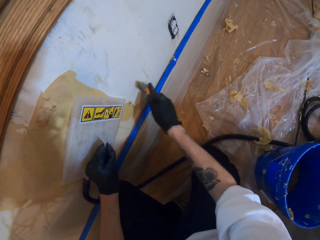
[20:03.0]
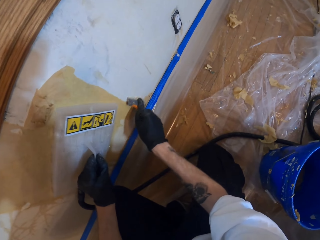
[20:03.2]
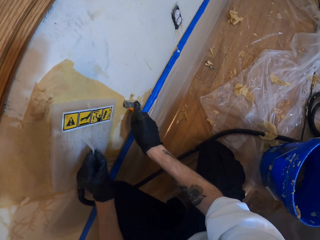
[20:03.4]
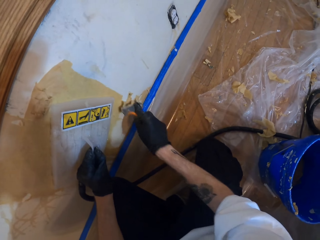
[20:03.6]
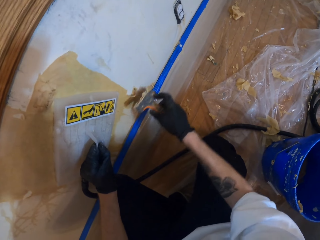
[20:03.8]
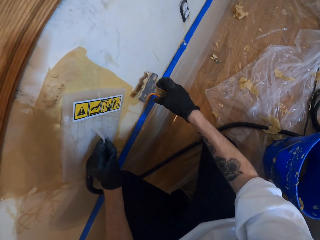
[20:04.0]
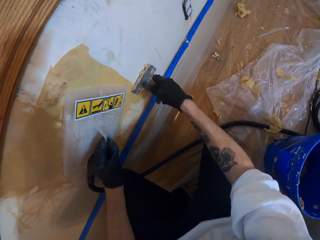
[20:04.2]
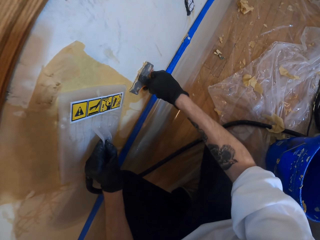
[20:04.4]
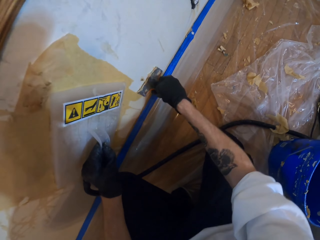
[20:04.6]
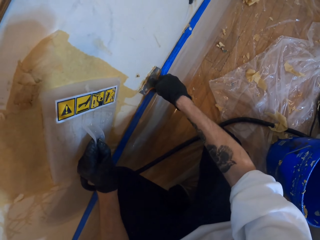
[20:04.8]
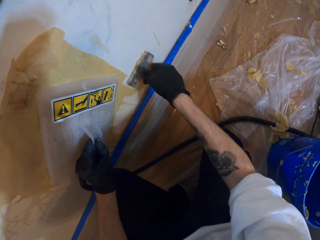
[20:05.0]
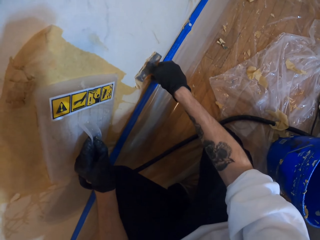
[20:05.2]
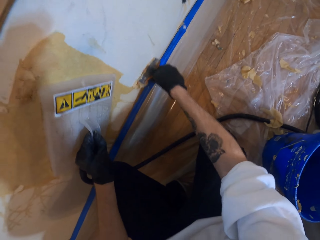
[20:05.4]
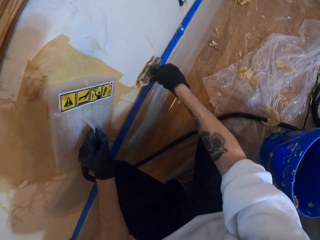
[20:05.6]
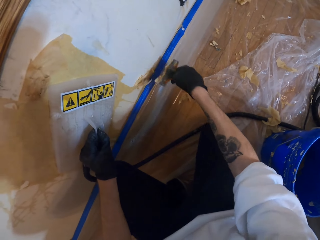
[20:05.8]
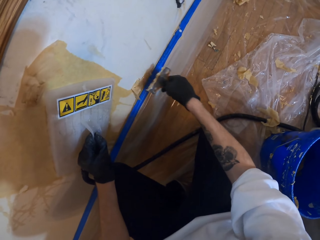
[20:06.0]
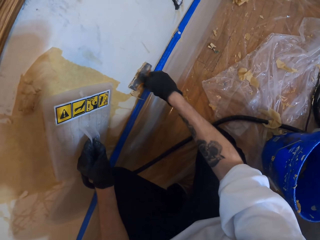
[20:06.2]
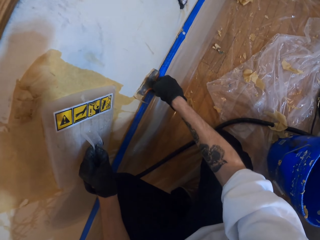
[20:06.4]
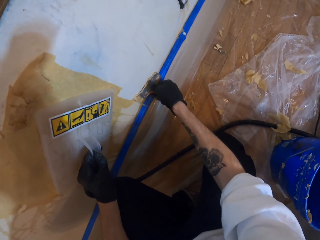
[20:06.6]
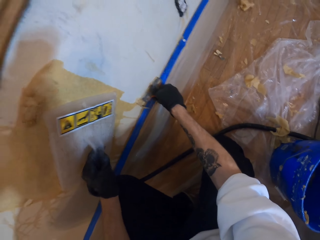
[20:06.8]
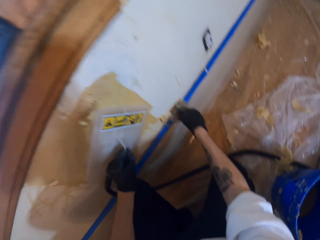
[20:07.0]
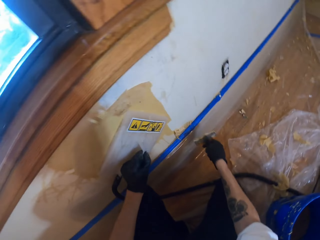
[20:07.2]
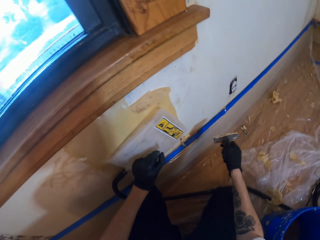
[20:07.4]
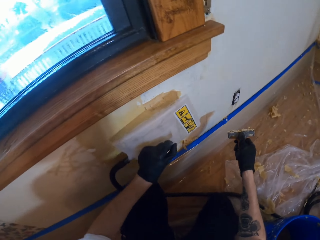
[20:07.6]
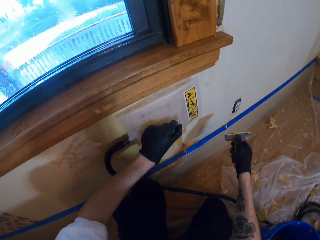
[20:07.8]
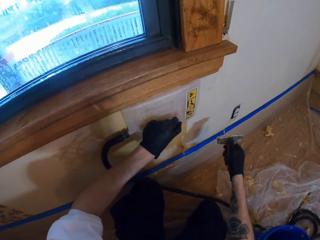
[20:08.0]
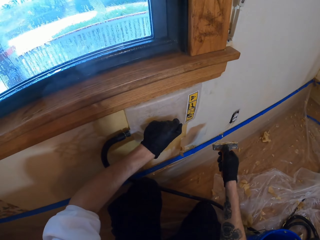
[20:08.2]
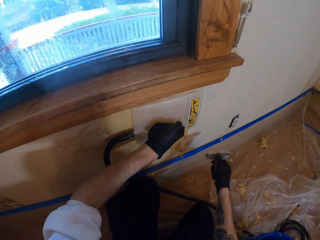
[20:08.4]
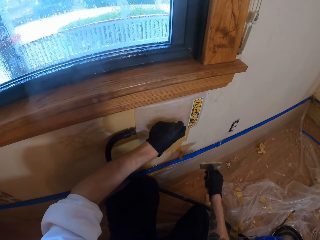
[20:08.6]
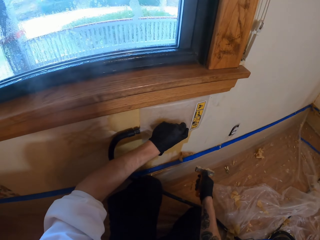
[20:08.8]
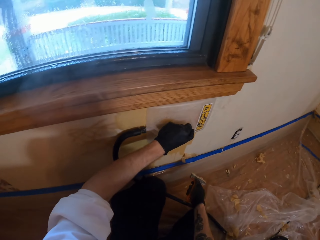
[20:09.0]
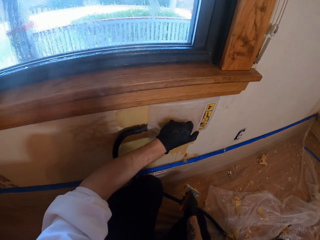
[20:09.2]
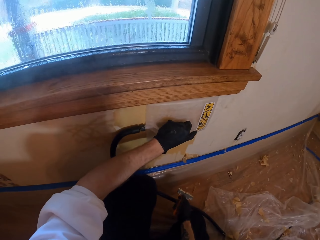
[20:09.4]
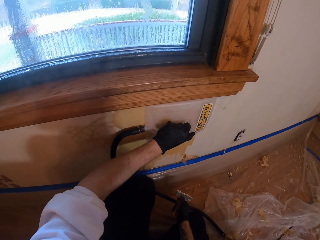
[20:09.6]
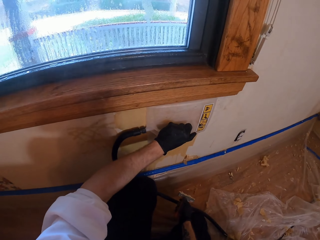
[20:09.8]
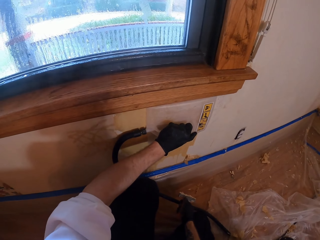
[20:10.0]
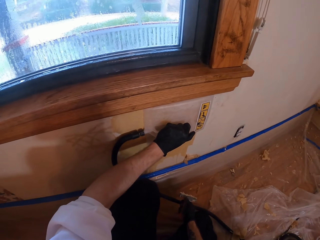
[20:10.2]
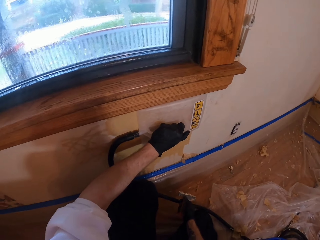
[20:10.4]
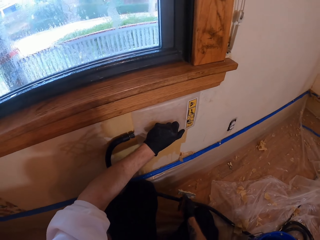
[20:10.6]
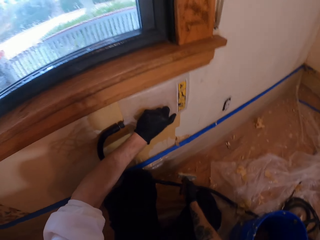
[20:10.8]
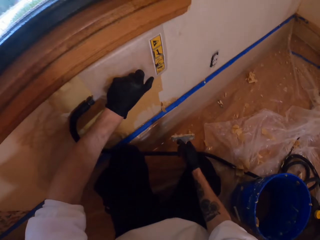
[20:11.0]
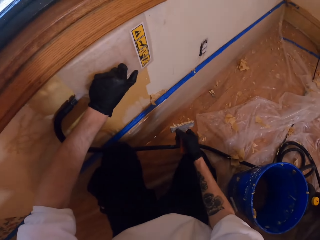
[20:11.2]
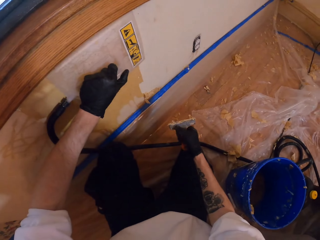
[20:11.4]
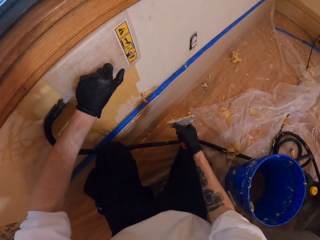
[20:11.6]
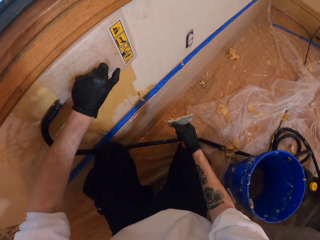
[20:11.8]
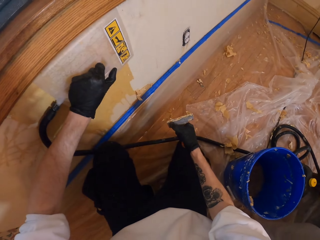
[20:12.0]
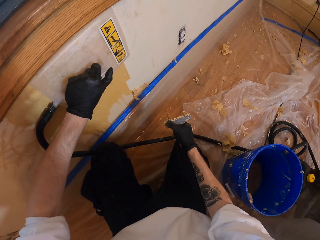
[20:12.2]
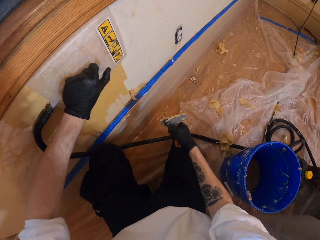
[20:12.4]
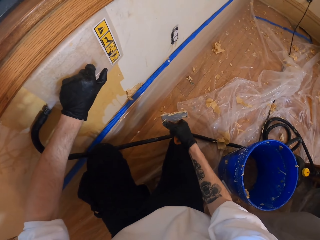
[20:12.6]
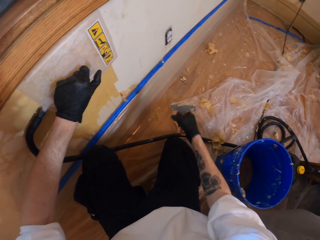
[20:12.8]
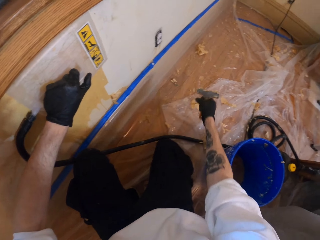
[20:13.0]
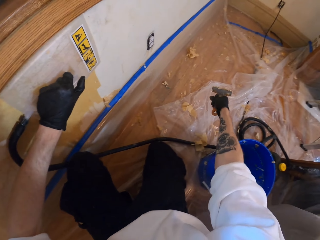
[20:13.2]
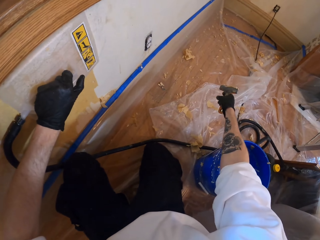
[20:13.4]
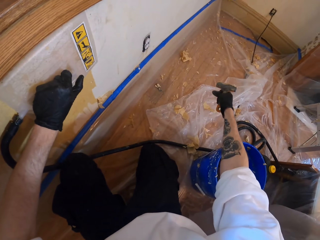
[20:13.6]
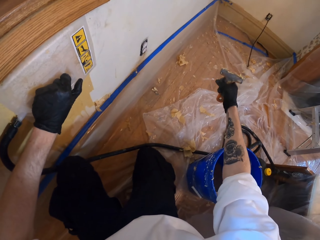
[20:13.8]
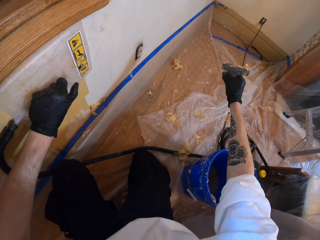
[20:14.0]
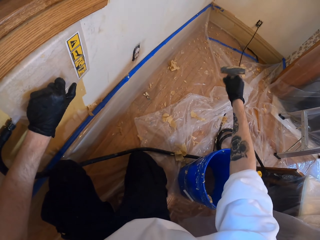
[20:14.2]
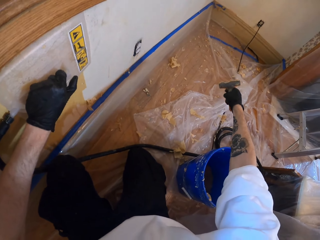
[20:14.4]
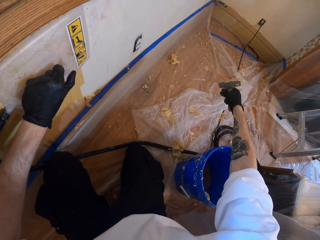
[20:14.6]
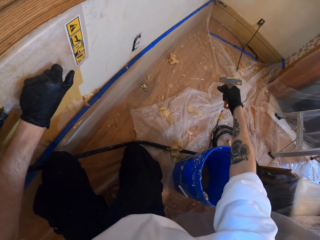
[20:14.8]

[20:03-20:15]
The camera wearer scrapes on the wall.

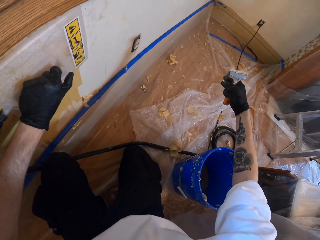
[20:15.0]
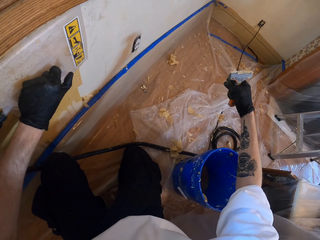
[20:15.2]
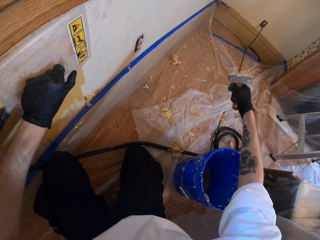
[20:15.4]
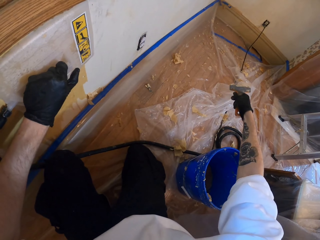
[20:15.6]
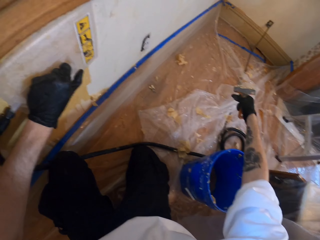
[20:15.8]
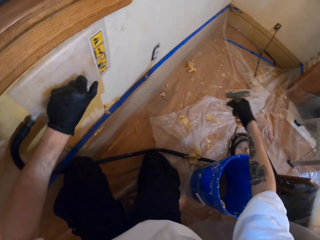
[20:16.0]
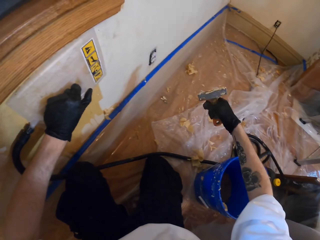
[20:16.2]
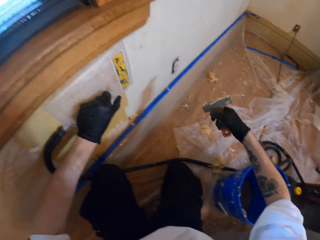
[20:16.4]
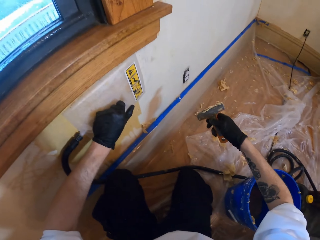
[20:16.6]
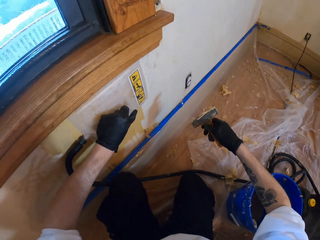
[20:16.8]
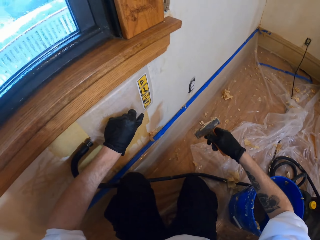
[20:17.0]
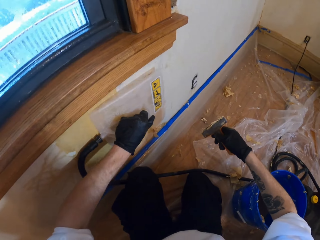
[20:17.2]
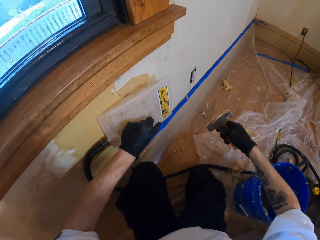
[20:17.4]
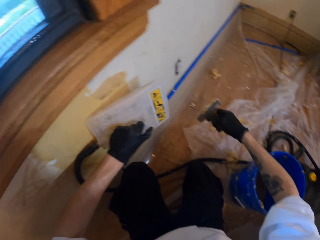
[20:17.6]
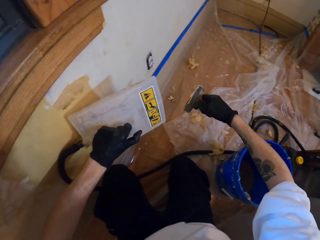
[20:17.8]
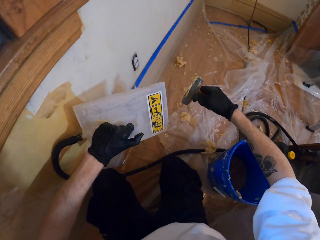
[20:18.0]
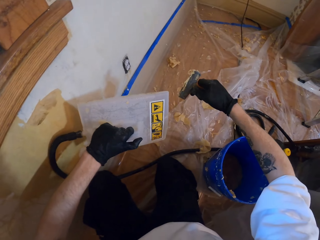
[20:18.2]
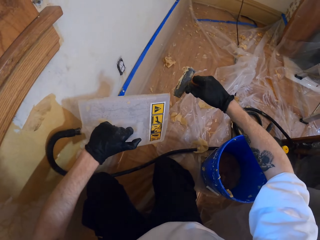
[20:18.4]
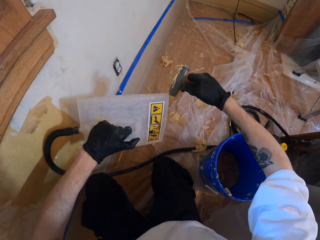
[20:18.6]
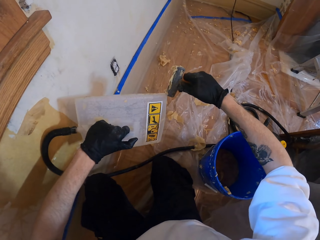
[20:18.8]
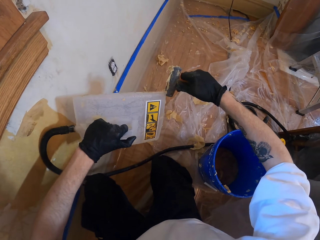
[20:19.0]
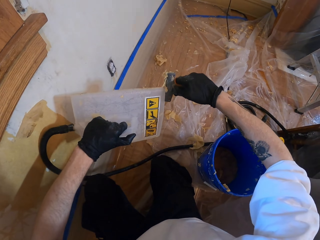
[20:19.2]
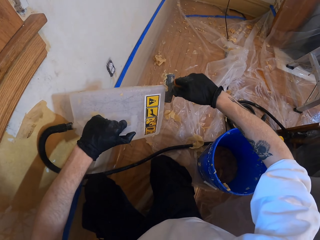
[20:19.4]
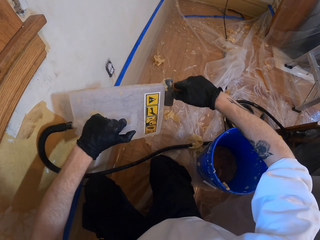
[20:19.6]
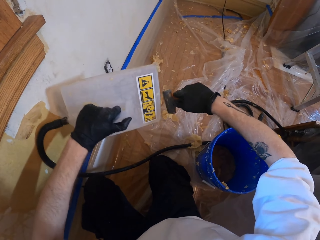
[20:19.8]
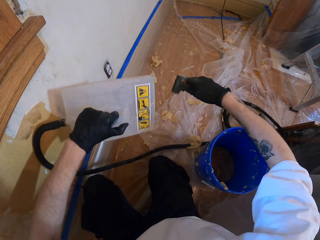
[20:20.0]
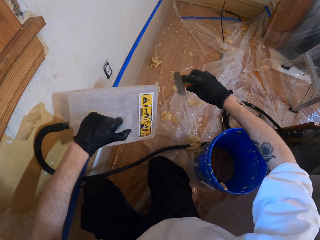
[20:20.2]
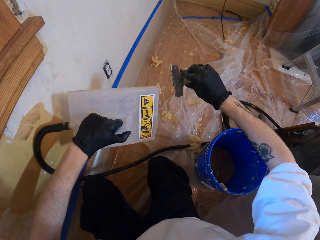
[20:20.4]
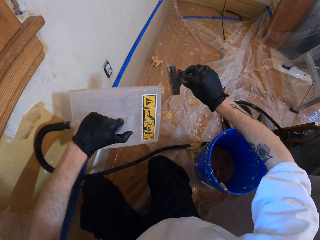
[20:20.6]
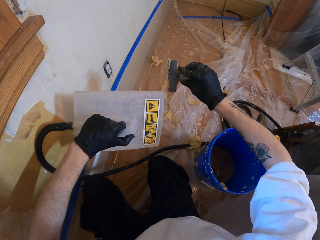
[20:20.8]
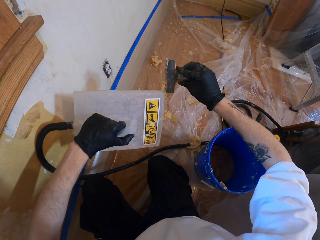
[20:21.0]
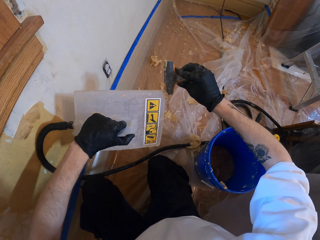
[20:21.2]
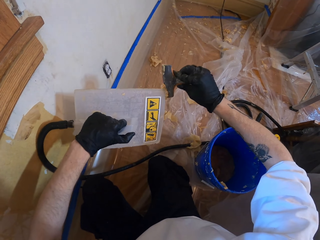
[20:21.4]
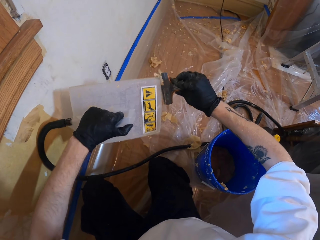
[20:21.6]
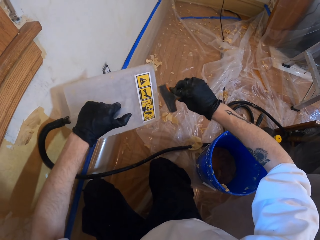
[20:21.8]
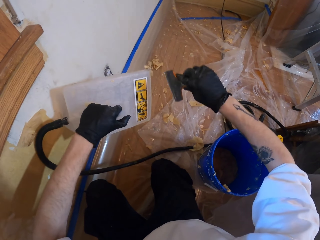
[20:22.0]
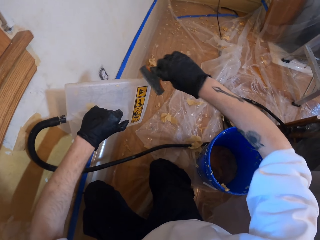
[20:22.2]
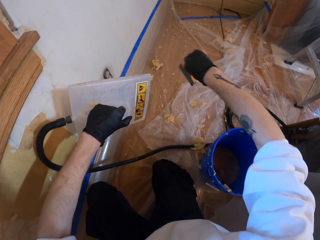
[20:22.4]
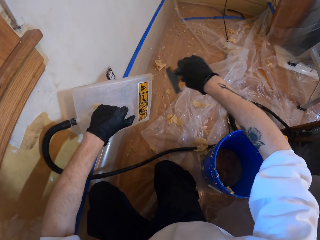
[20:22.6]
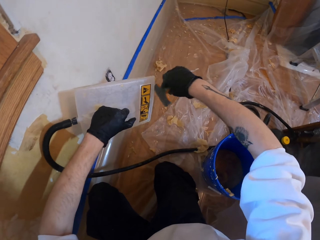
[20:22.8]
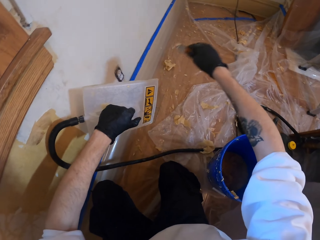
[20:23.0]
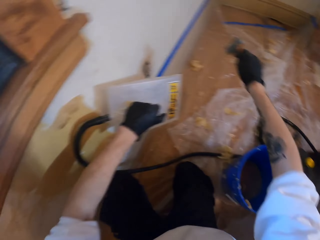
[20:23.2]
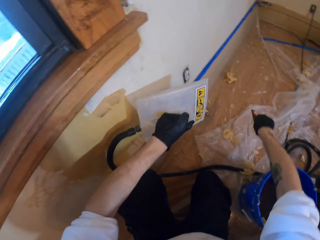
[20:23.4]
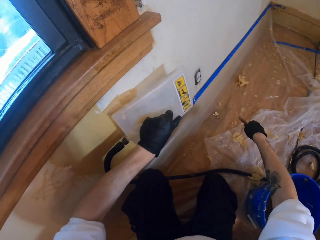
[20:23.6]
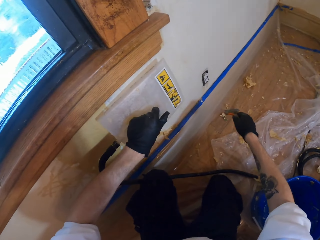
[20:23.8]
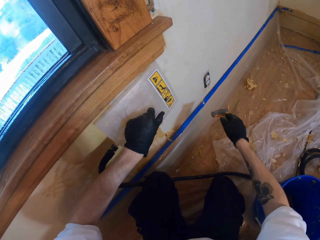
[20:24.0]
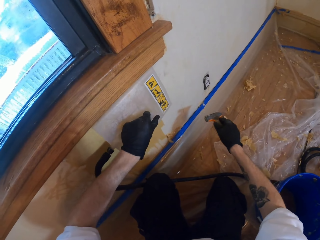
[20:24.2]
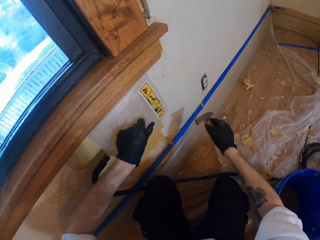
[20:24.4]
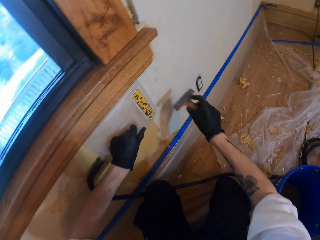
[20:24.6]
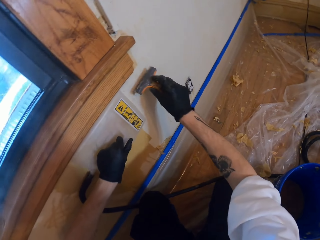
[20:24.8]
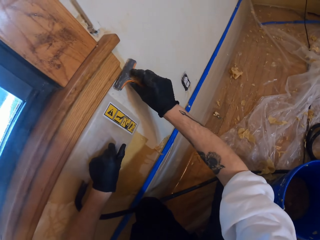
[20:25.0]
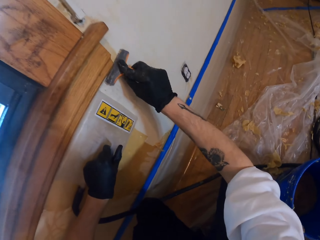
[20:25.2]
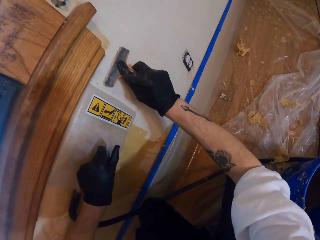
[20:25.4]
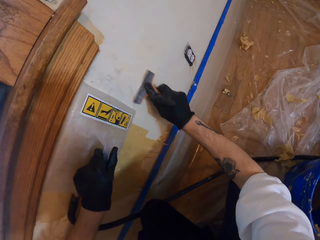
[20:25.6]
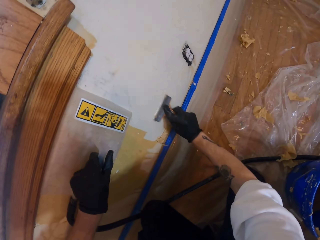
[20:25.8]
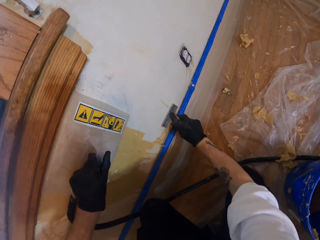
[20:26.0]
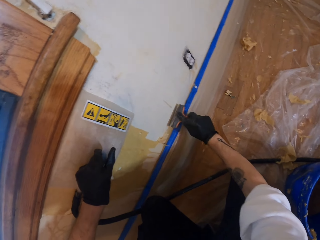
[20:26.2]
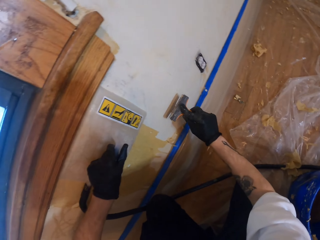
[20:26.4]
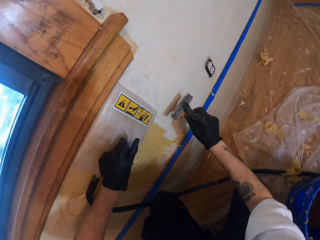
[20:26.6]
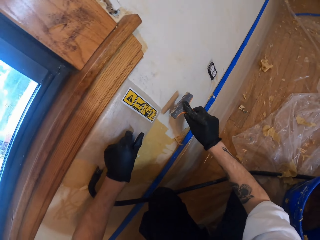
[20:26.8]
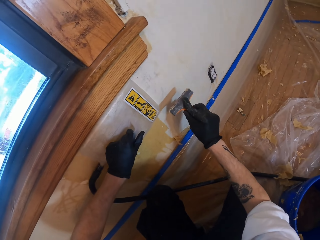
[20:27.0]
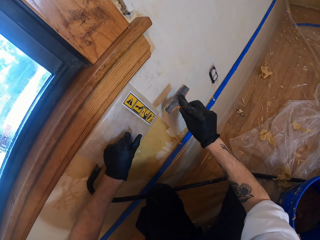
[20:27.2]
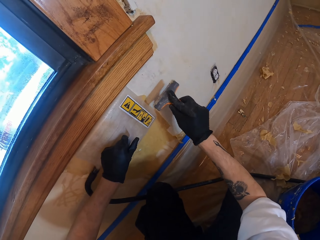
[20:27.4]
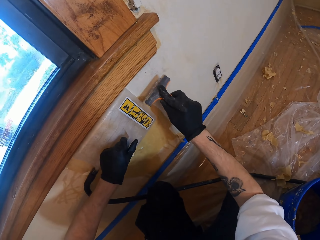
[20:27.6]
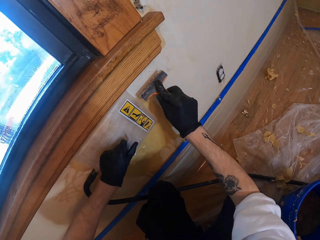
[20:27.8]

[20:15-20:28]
The camera wearer cleans the brush using the pipe cleaner. They wipe the scraper. They clean the wall using the brush.
